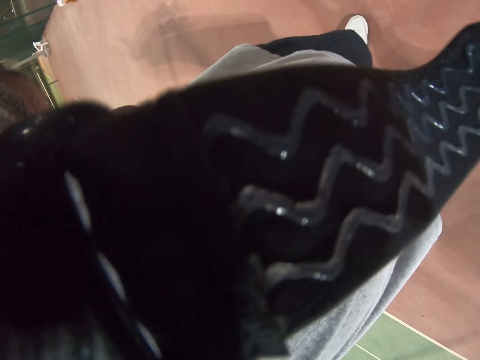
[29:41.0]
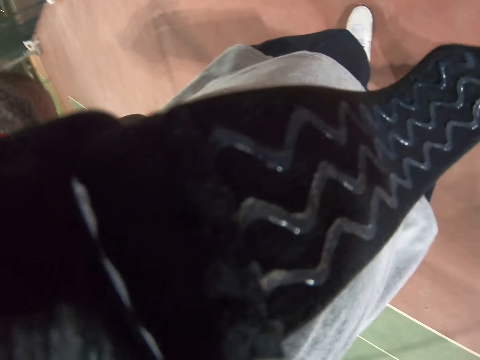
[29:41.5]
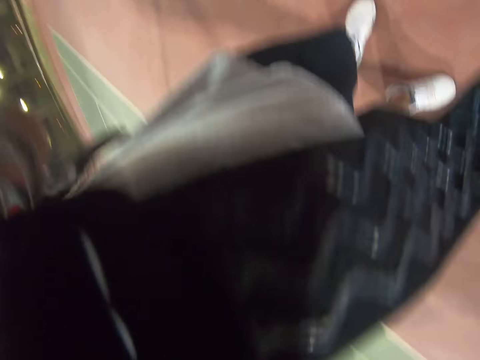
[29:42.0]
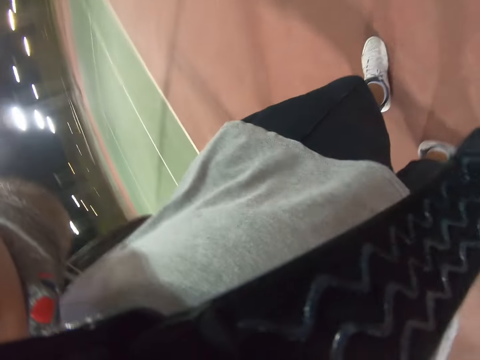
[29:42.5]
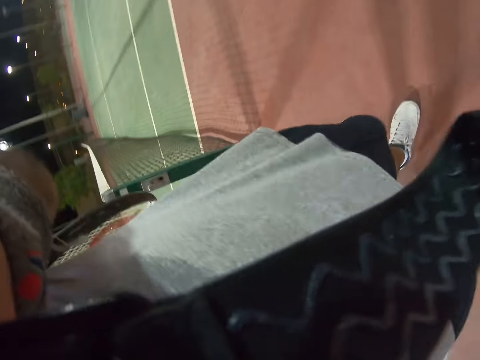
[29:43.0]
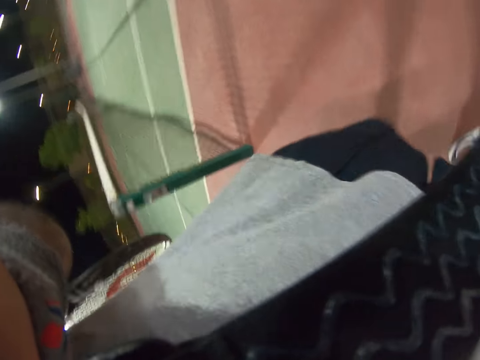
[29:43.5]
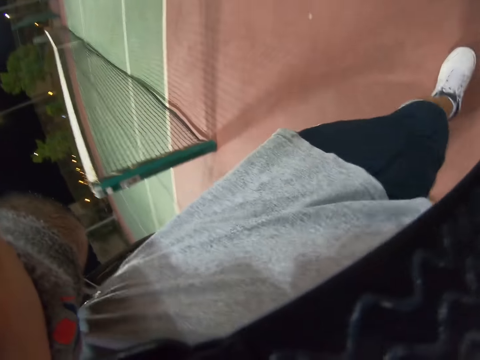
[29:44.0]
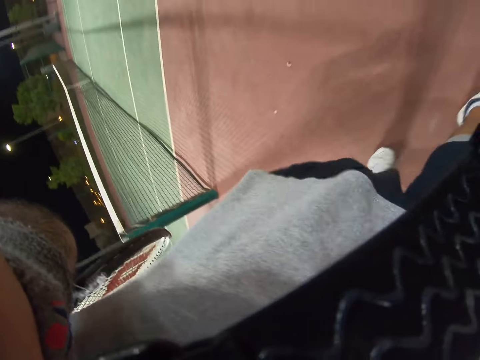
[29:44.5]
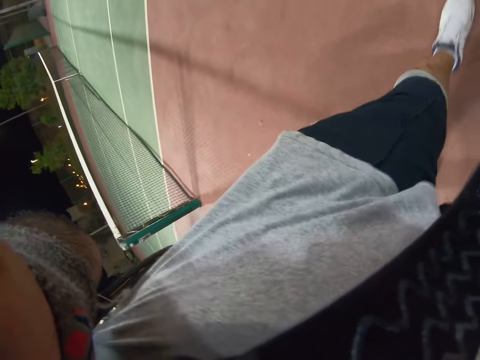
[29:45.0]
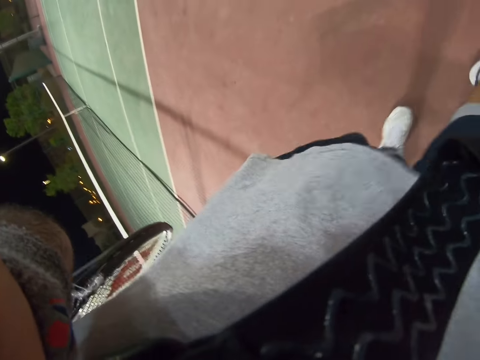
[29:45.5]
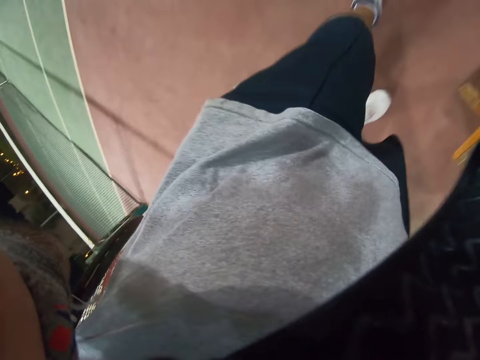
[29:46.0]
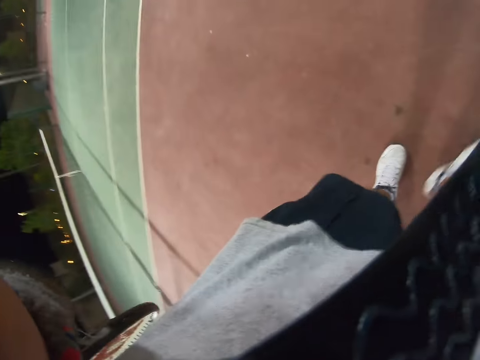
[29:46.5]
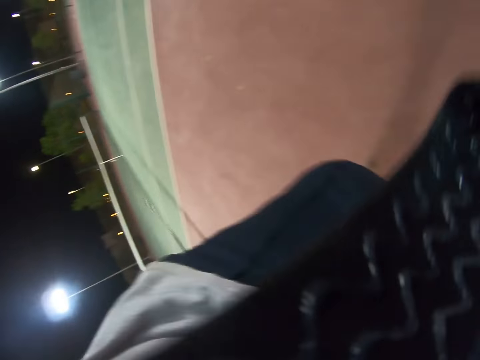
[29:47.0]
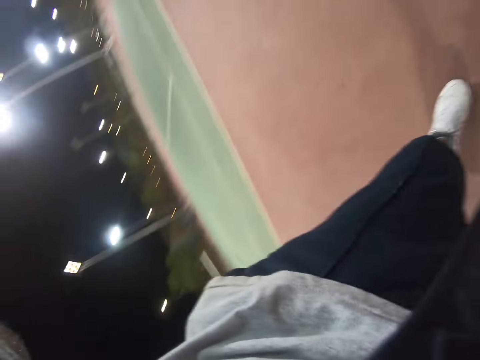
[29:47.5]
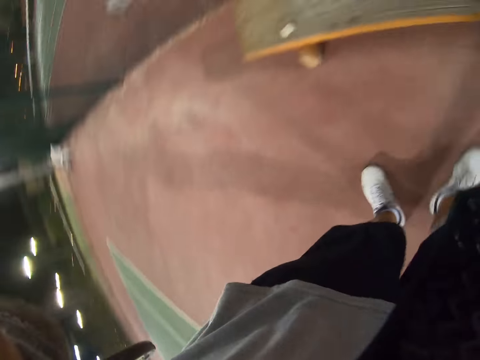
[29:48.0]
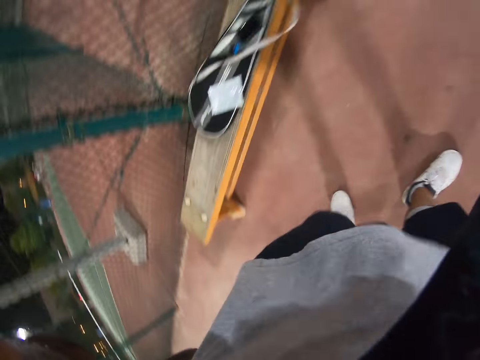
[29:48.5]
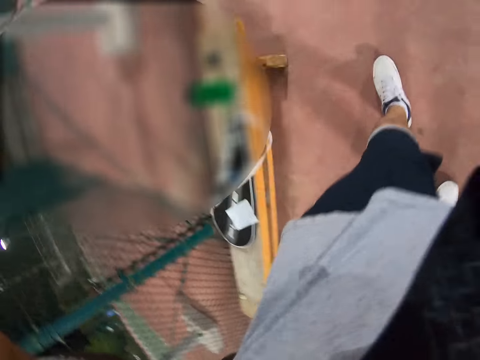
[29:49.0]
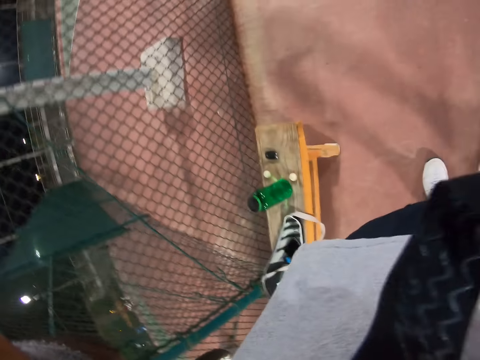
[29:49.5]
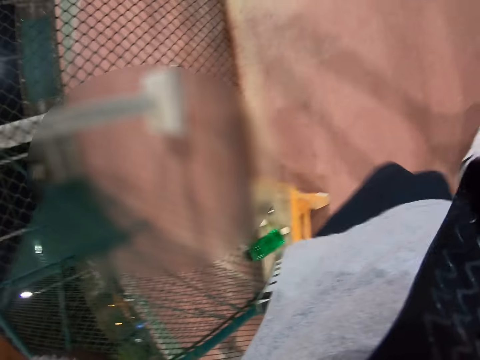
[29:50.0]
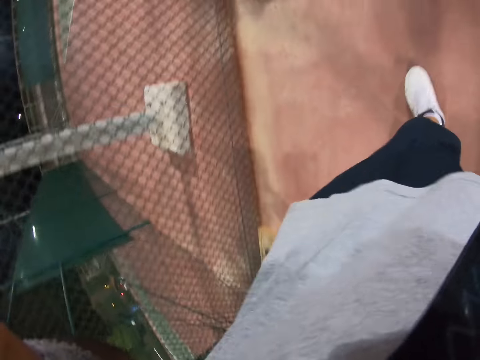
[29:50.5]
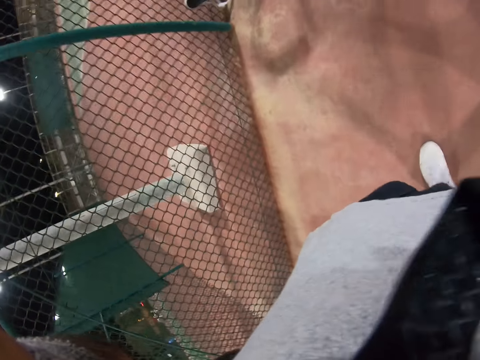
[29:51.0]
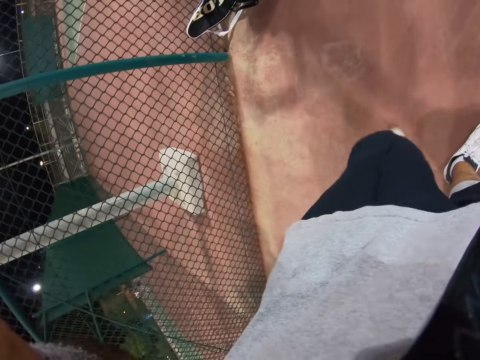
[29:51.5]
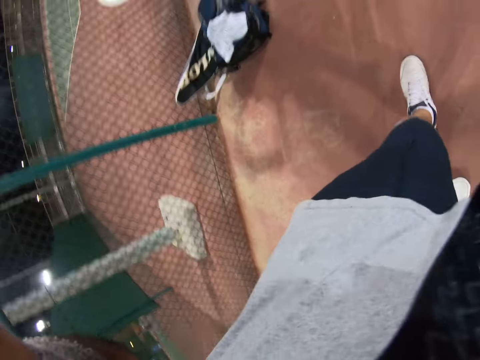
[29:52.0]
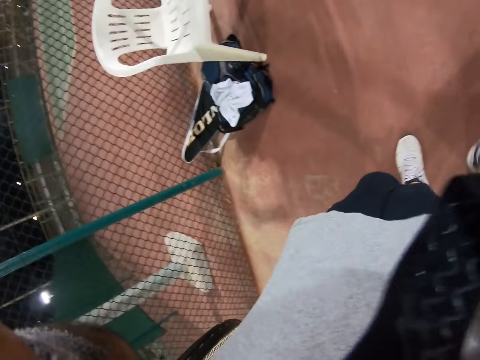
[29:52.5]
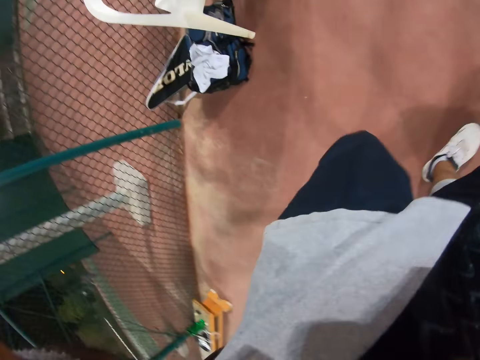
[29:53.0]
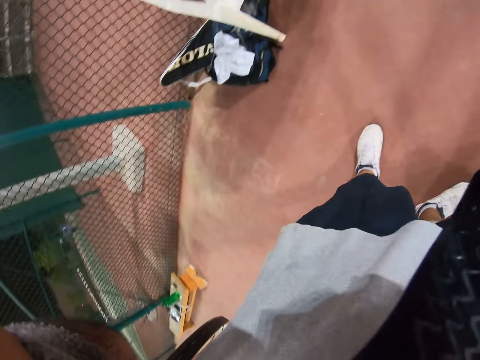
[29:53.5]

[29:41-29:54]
The camera wearer touches something. They walk.

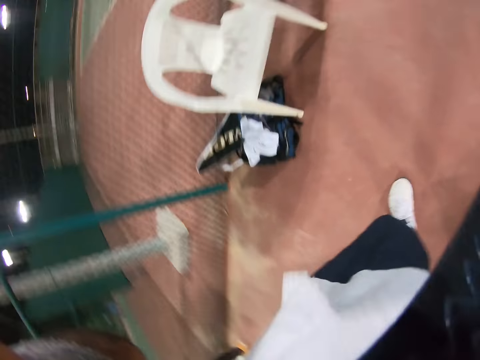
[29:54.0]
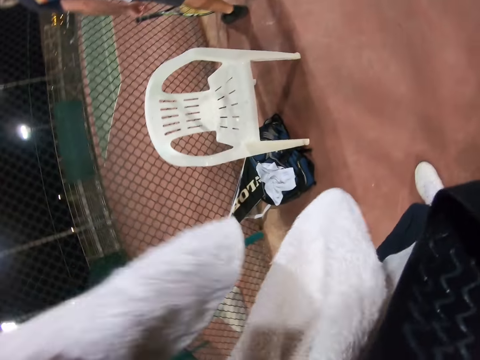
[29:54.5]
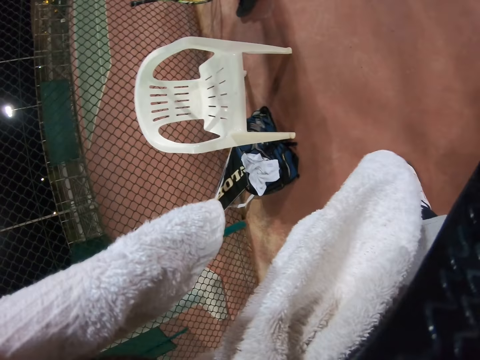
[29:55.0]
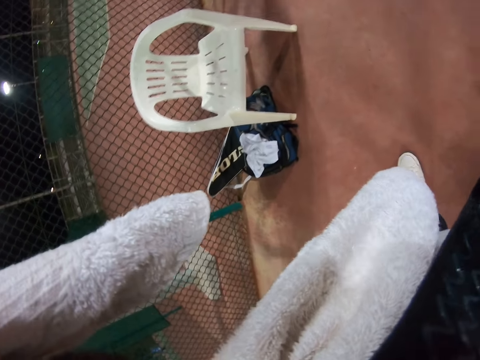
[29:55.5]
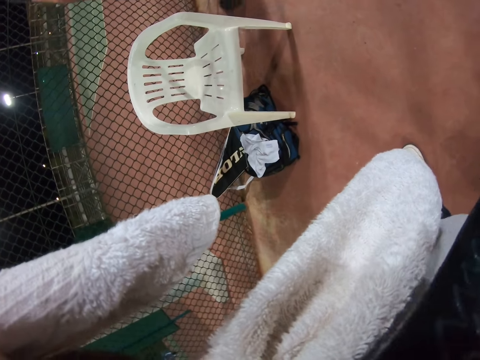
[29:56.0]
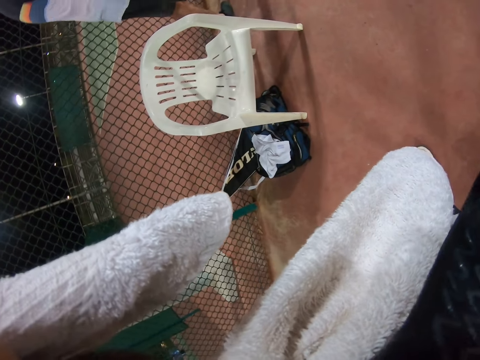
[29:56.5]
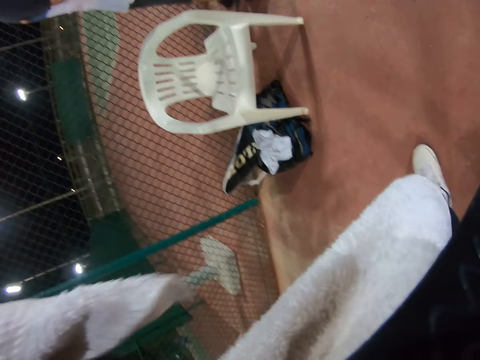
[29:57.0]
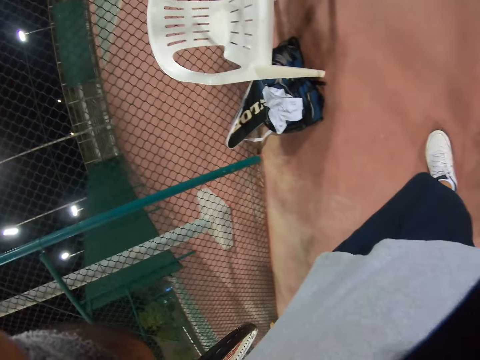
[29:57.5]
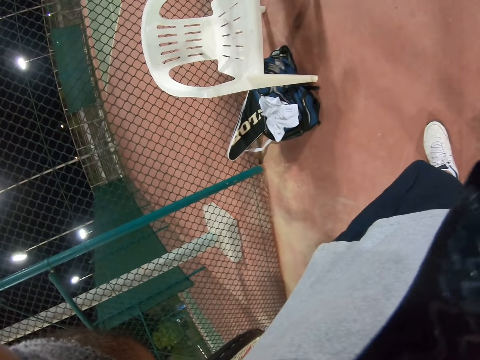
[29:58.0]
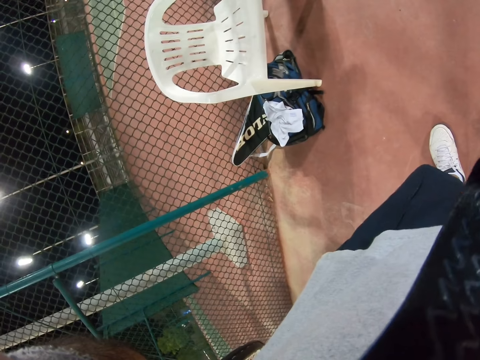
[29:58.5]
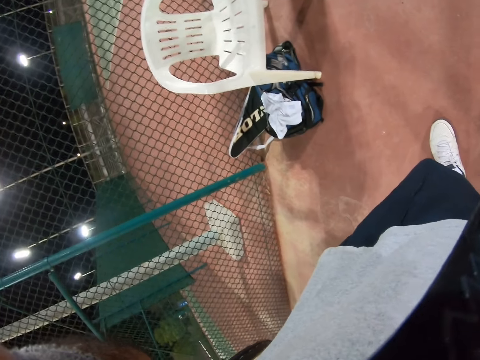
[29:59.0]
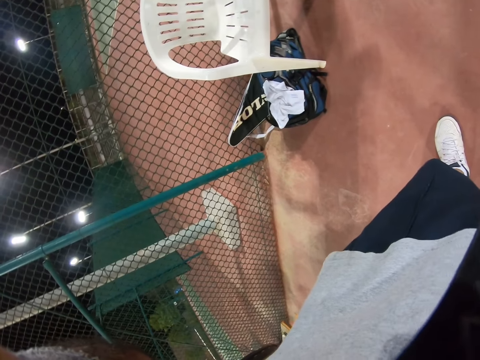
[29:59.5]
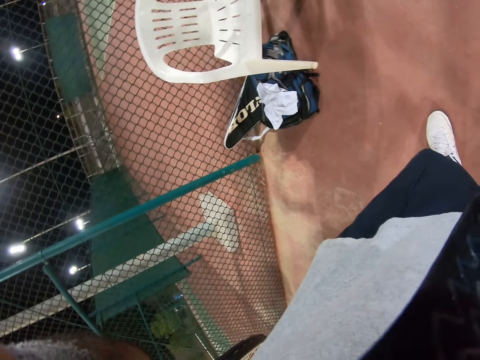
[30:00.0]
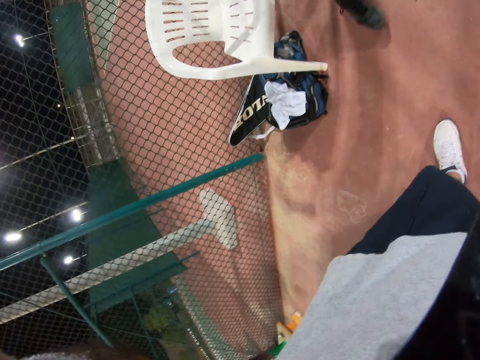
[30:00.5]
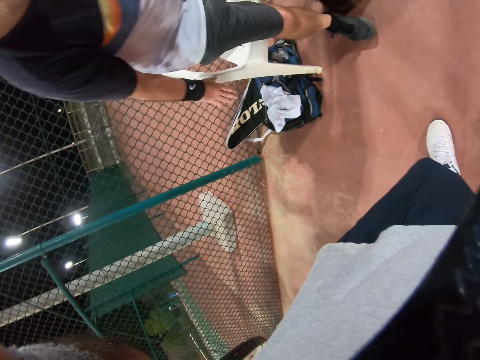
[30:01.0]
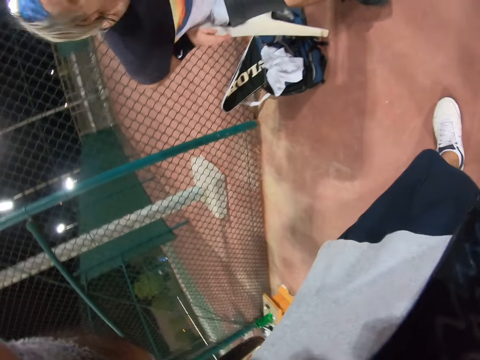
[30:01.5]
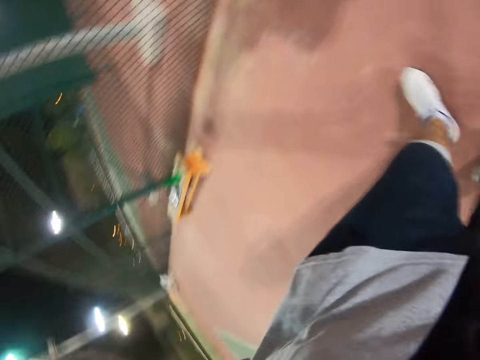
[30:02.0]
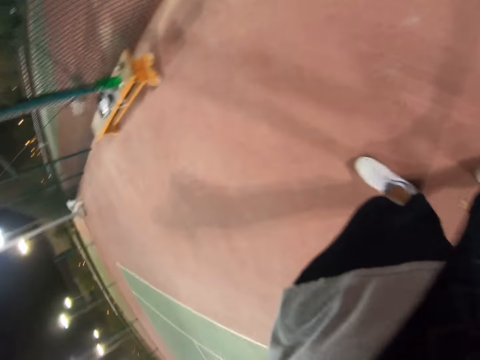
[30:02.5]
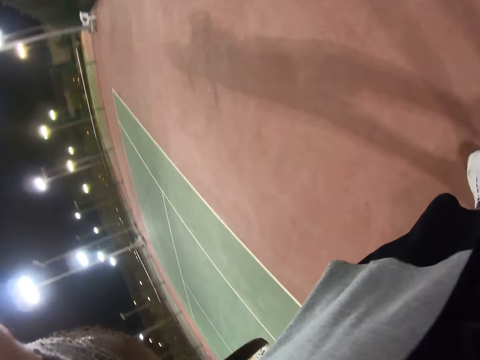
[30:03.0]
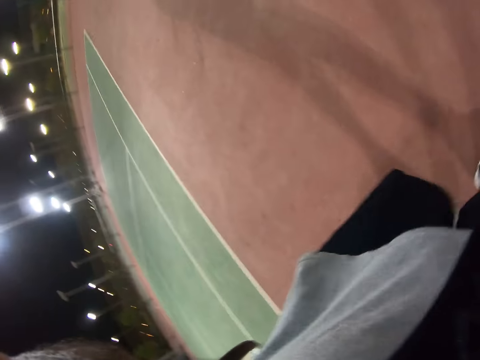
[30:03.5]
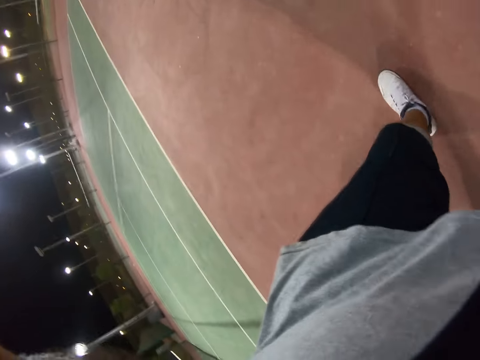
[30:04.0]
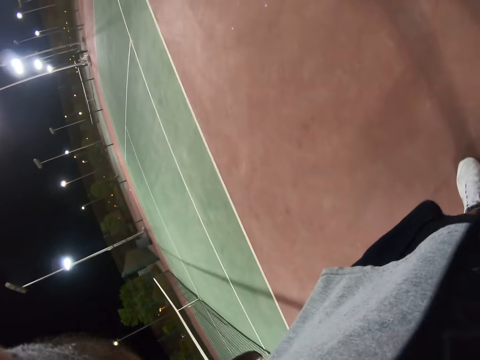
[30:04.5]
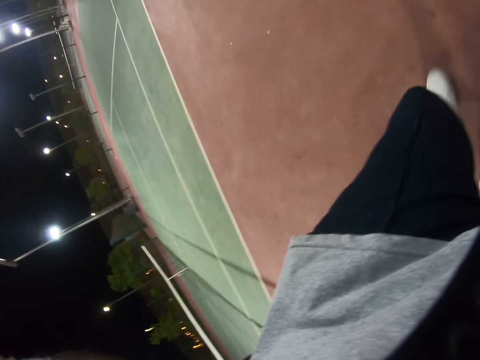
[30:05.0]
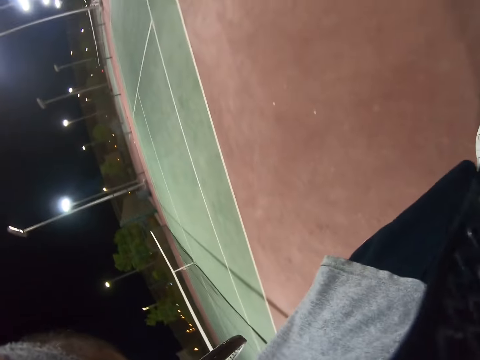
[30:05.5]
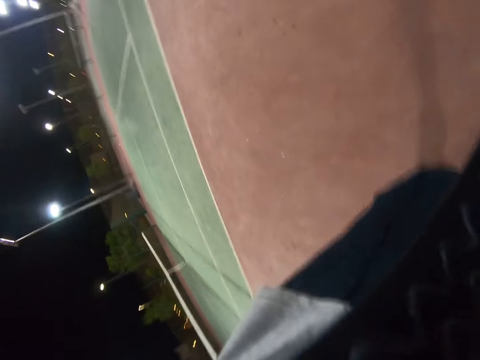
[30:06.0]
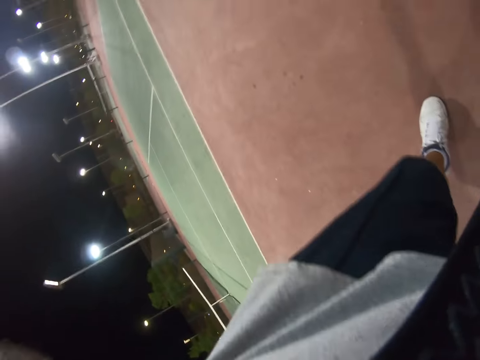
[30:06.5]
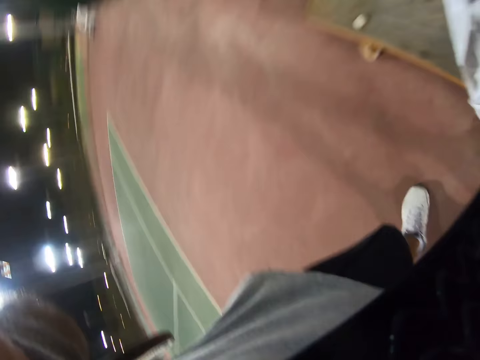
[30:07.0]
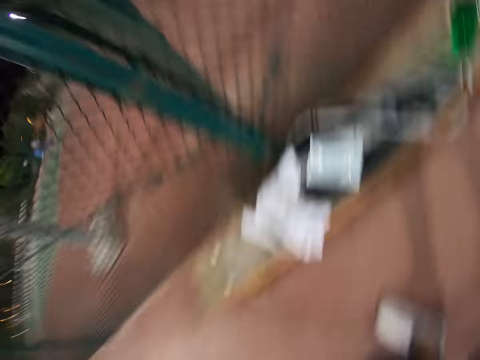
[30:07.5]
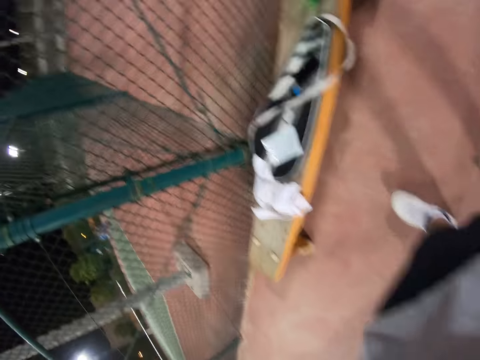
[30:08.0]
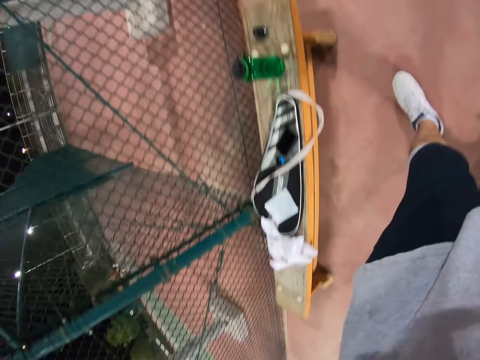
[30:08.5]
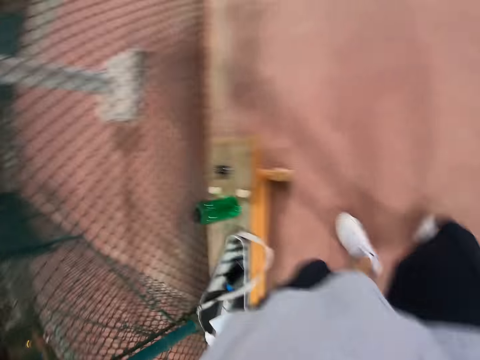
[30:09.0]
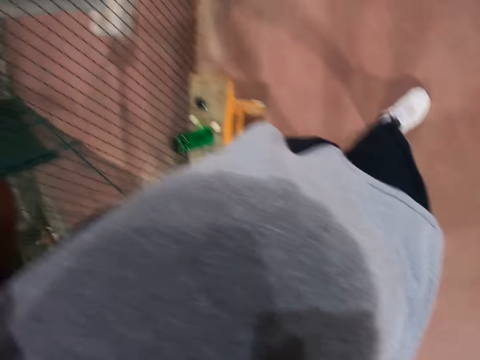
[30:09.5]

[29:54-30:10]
The camera wearer takes the towel. They stop and touch something. A man sits on a chair. The camera wearer walks.
